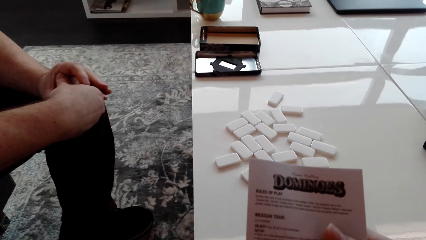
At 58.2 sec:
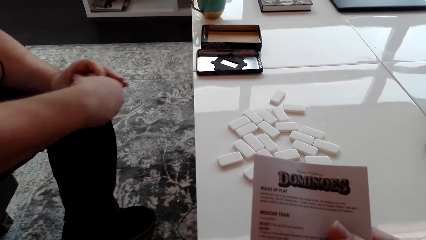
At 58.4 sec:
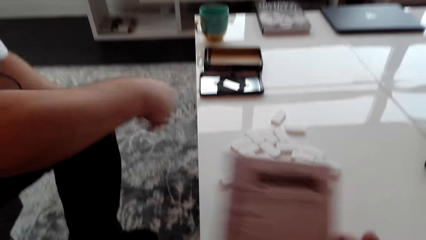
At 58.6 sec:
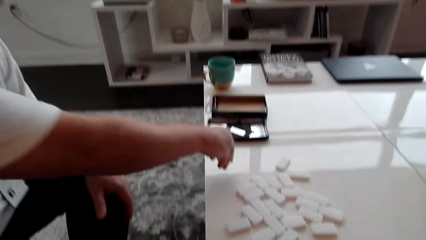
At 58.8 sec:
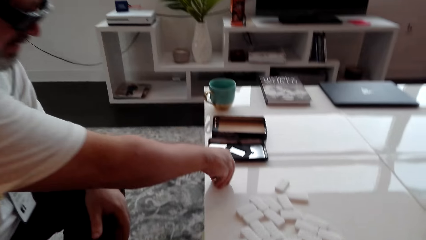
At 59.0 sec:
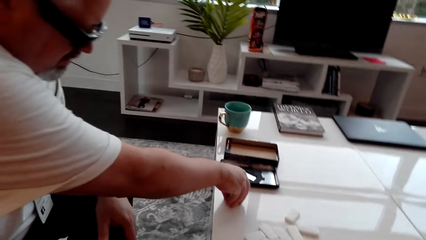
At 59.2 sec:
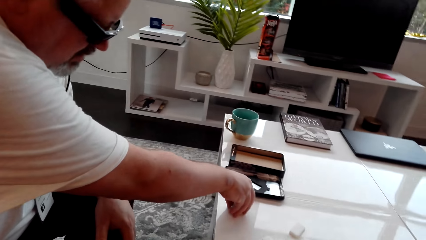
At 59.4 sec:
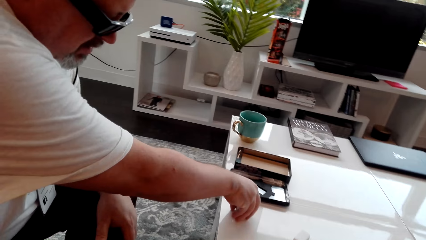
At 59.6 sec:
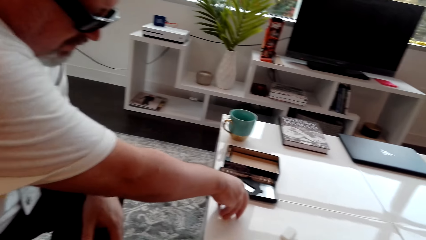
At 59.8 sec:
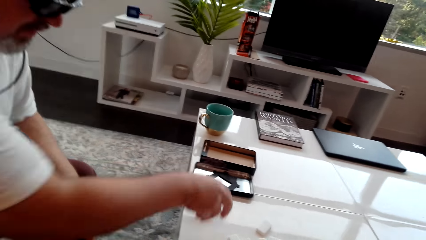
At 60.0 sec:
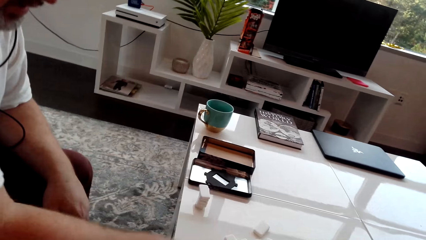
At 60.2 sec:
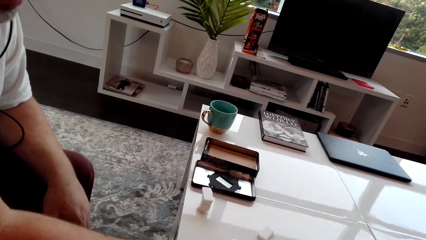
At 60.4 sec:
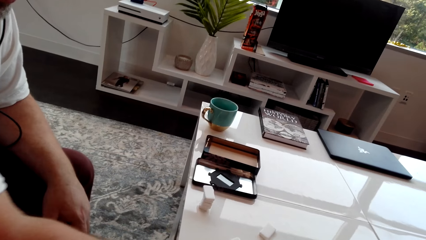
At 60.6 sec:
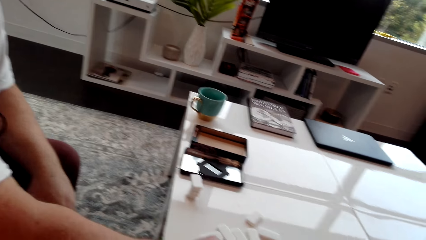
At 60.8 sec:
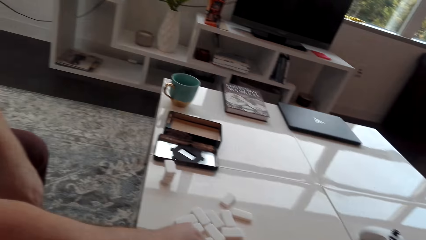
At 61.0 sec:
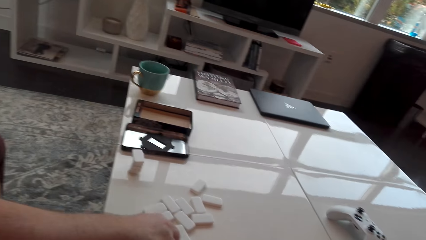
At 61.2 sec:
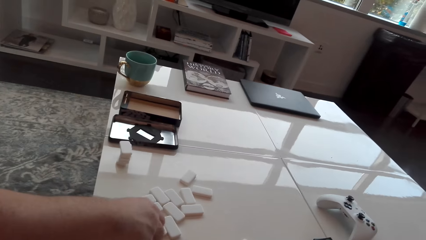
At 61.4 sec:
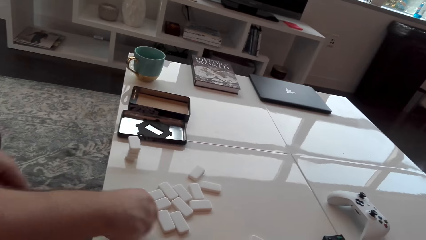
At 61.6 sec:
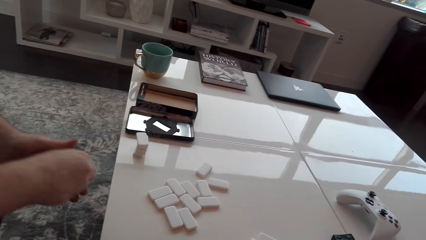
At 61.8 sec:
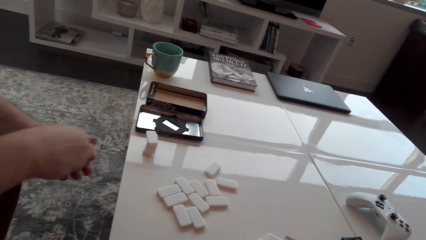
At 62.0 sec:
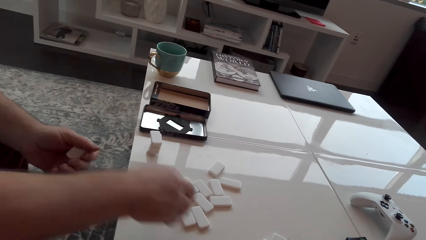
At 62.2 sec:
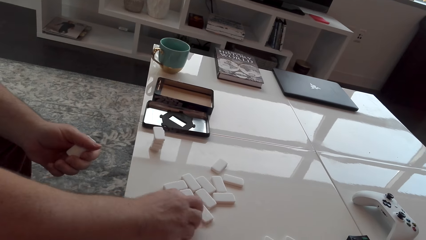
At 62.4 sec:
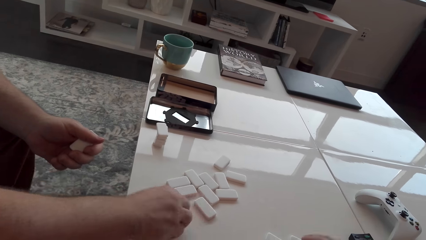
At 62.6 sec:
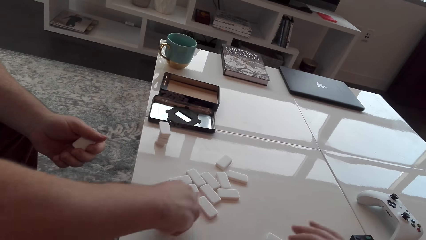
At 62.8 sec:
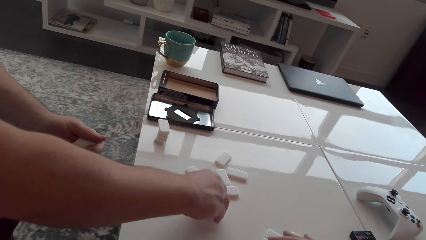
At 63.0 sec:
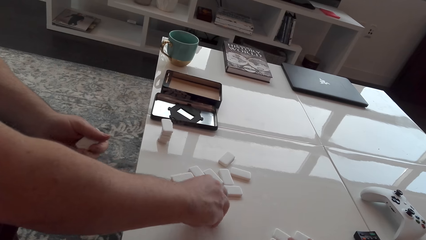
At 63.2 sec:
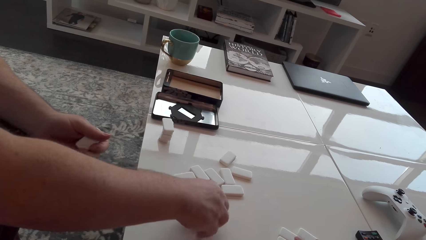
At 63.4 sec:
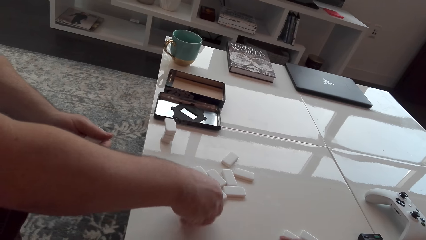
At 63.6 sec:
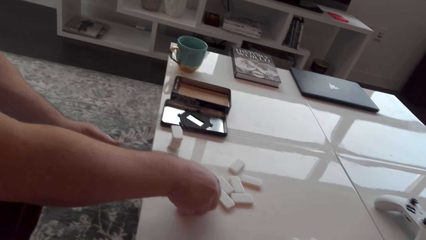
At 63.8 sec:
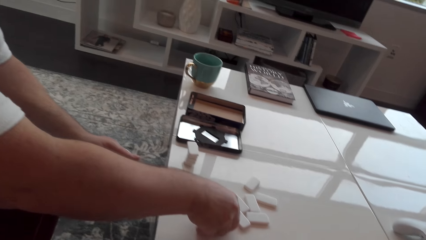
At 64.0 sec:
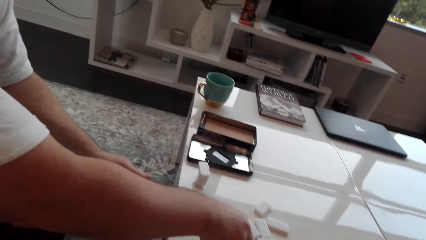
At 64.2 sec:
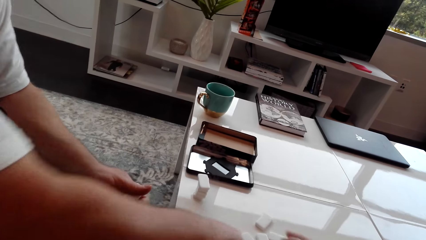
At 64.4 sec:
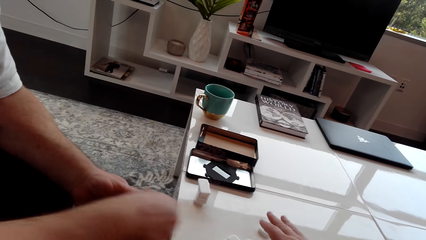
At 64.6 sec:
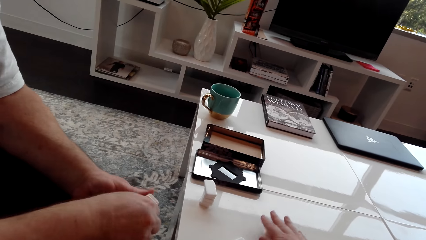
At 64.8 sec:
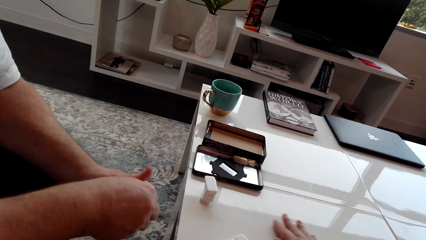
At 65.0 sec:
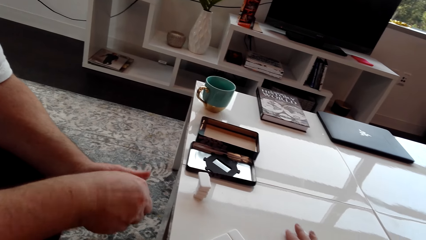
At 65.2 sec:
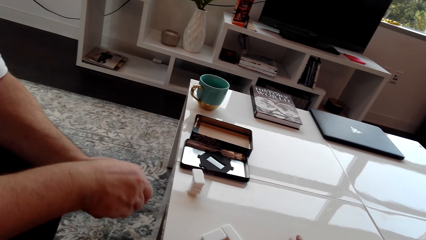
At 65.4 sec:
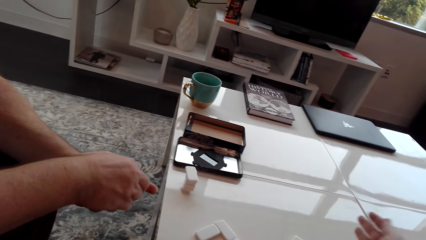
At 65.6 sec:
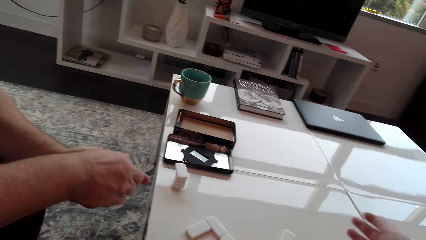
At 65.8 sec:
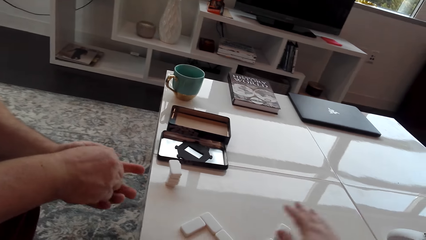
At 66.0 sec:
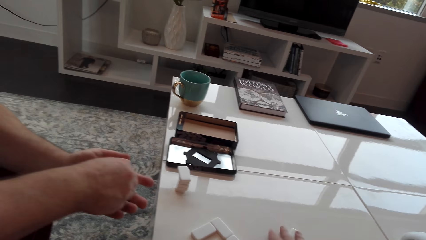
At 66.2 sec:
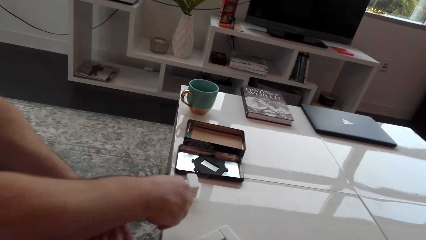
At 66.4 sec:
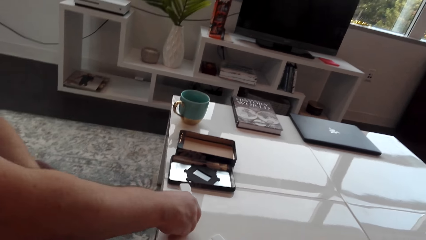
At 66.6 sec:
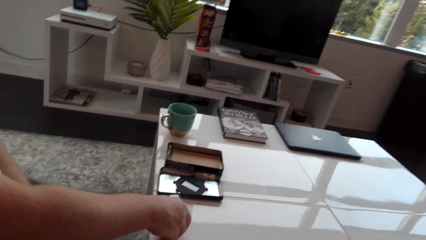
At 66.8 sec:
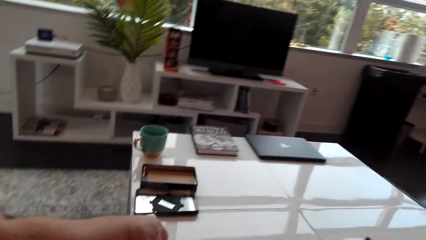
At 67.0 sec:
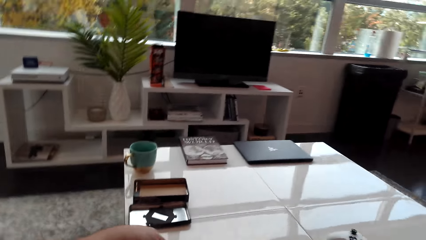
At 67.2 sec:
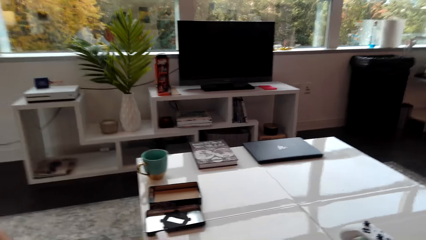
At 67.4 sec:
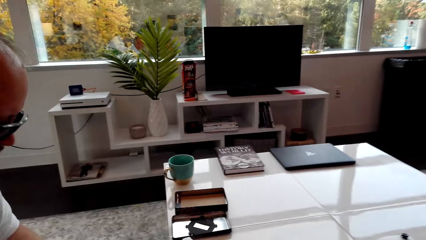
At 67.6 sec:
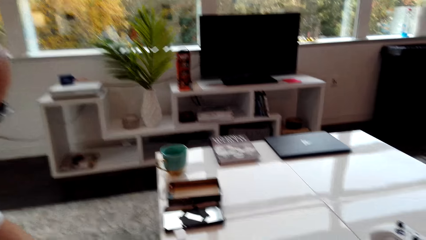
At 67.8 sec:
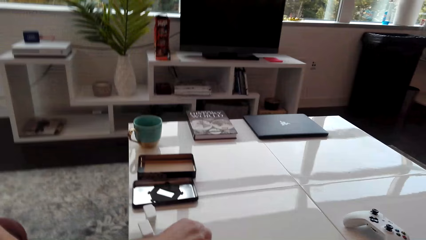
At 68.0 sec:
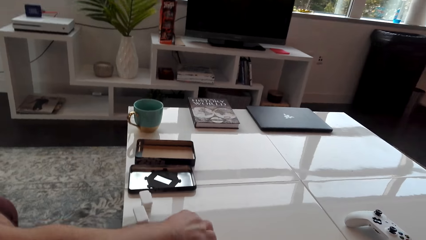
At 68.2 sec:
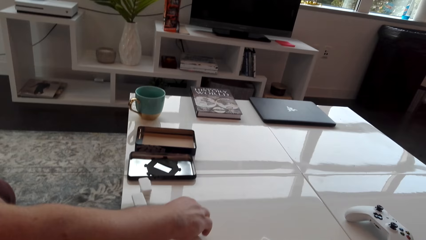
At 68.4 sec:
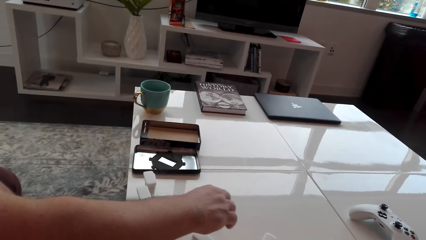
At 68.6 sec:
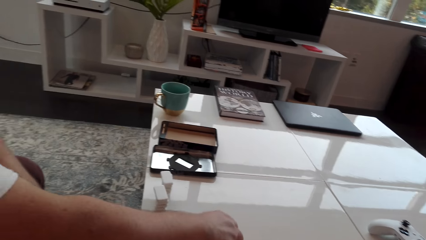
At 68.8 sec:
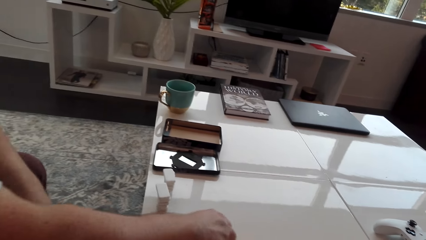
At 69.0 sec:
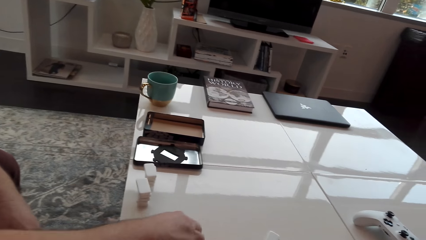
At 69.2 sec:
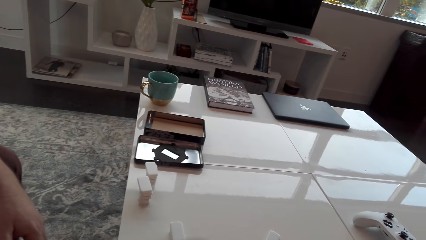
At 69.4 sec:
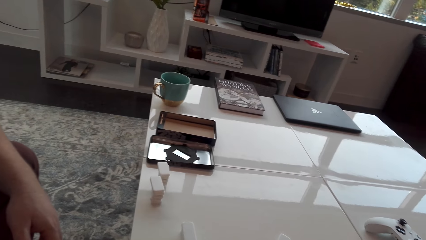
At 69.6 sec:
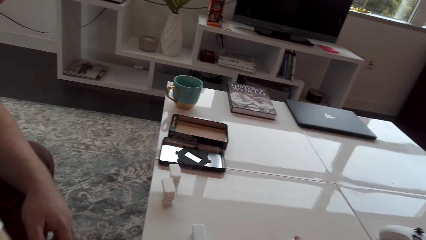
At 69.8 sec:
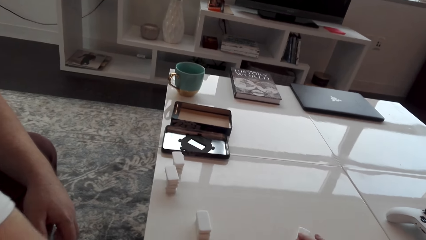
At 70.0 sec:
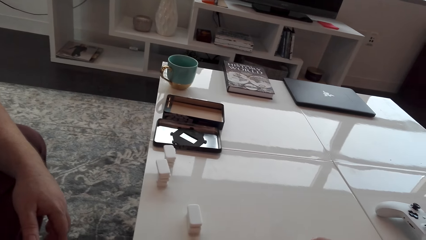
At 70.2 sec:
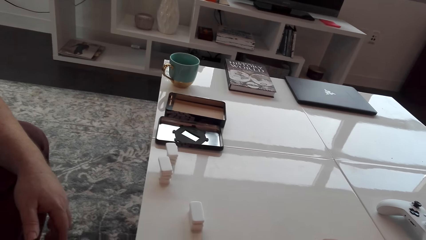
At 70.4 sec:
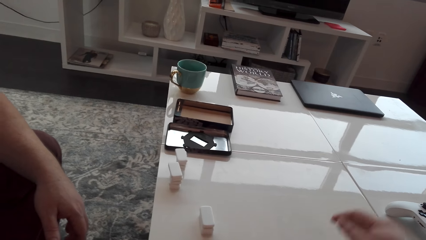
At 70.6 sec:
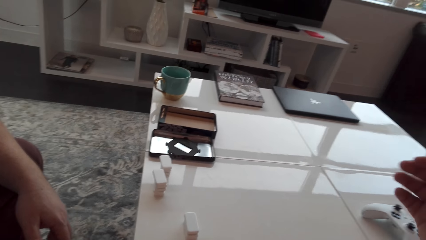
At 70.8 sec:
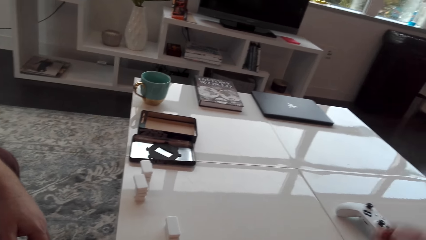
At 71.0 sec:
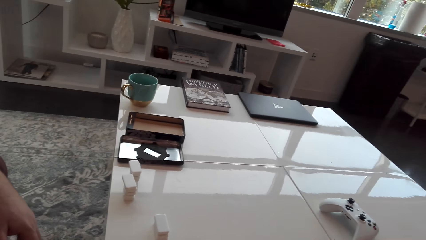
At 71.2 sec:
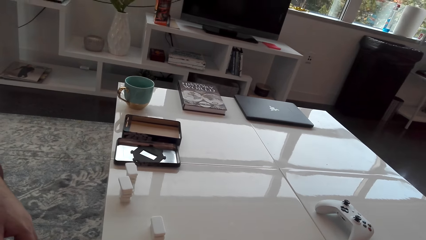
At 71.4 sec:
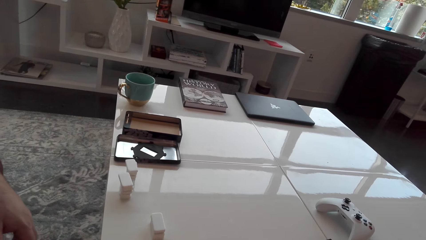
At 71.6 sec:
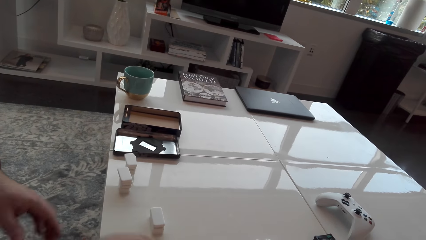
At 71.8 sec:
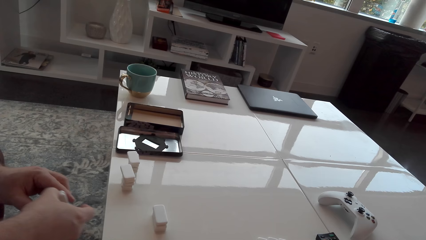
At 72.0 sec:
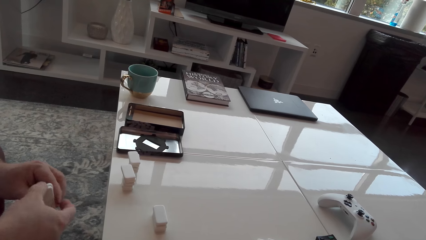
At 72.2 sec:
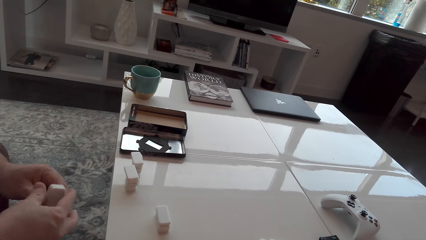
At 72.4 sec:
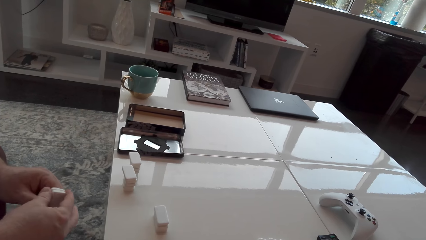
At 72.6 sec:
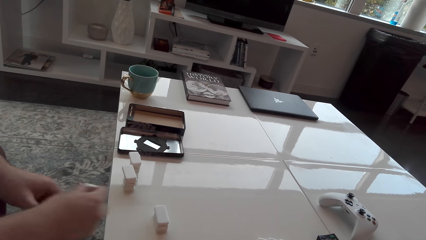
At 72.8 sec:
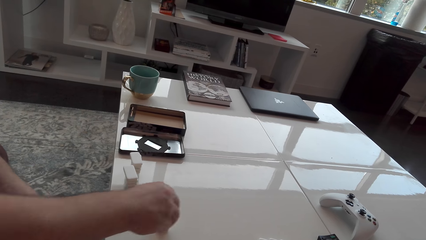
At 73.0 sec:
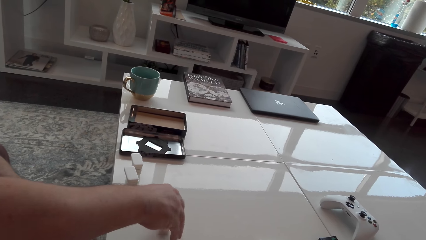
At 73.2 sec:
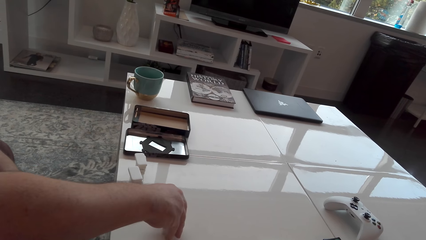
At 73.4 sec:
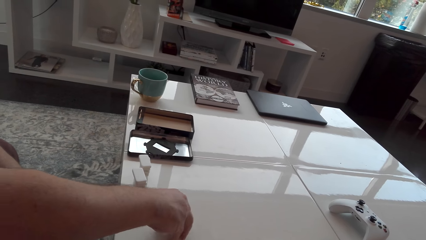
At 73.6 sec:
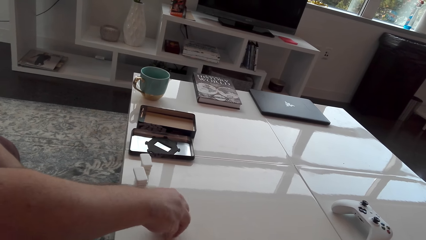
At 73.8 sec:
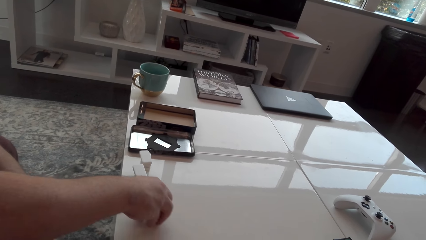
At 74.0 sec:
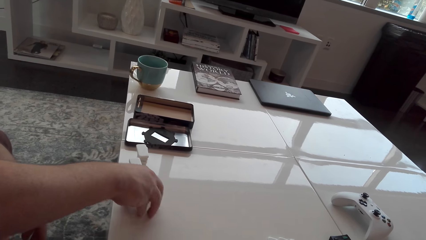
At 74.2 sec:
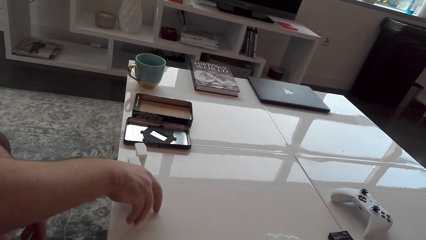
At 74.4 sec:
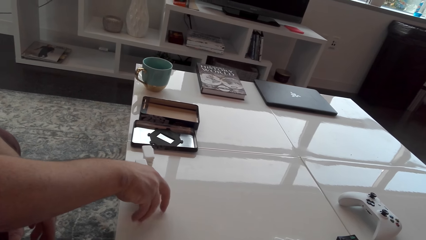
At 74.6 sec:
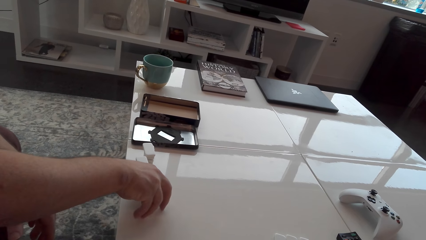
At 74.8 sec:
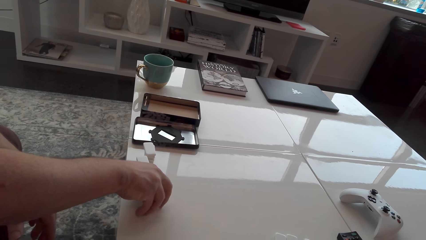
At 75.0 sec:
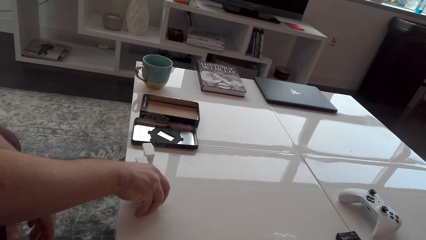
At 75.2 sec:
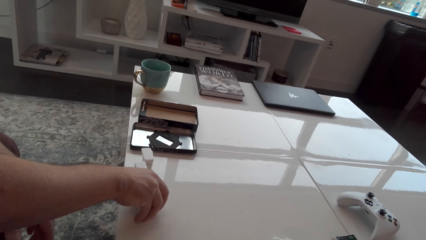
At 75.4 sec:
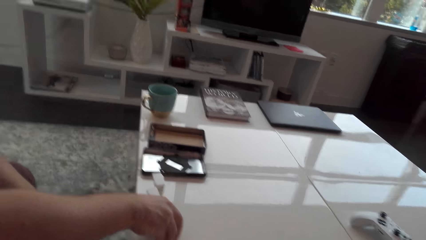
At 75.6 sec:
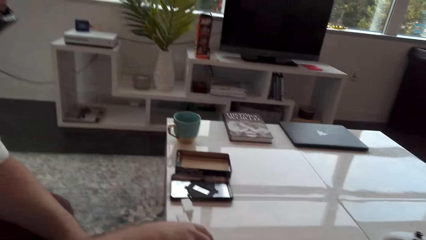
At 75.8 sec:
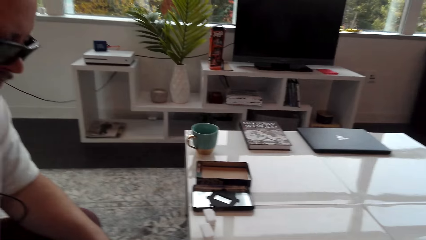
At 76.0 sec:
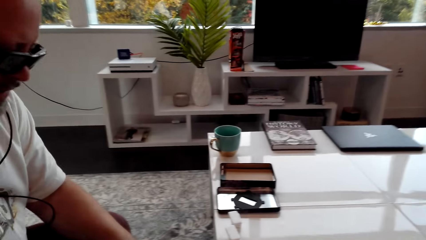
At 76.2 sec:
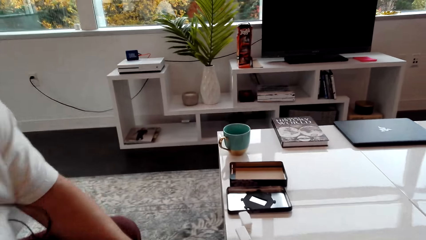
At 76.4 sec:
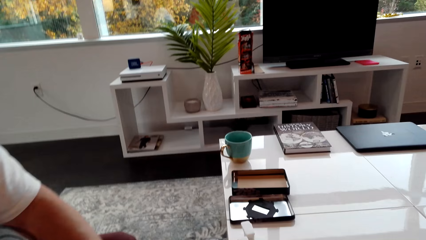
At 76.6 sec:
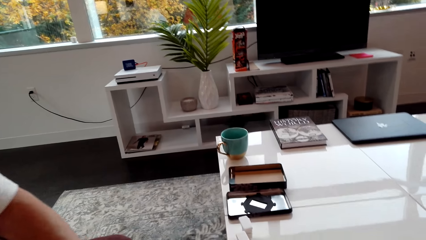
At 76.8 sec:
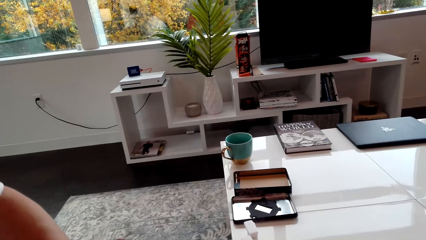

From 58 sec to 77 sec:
The camera wearer holds a paper. A man picks up cubes. The camera wearer picks up the dice. They hold the cubes. The man arranges the cubes.
